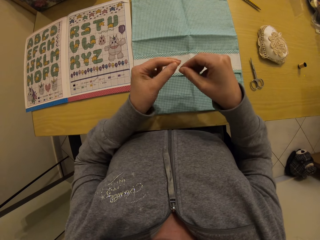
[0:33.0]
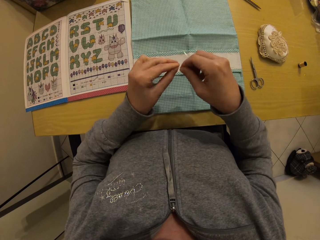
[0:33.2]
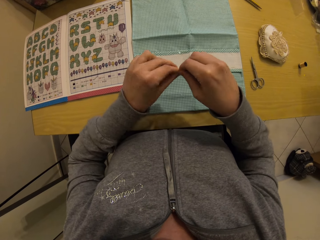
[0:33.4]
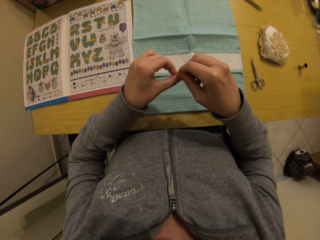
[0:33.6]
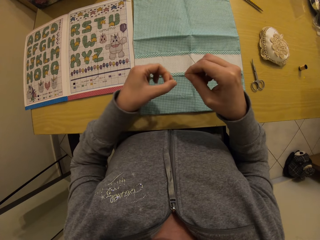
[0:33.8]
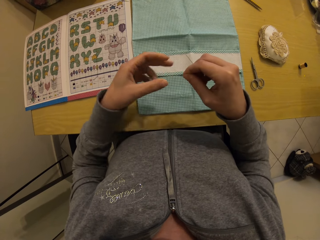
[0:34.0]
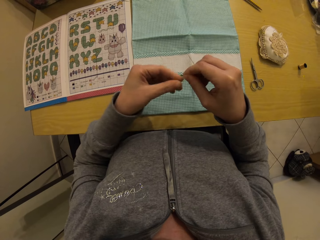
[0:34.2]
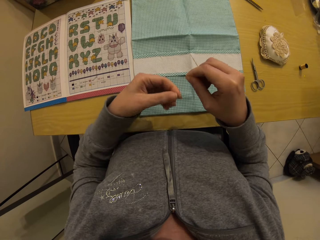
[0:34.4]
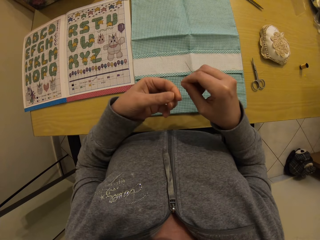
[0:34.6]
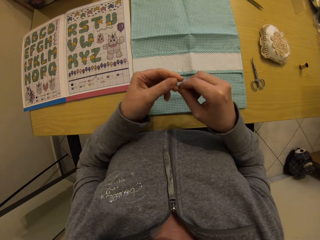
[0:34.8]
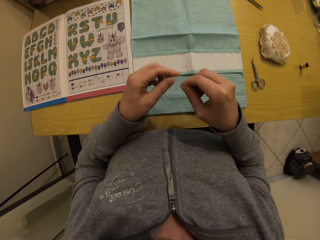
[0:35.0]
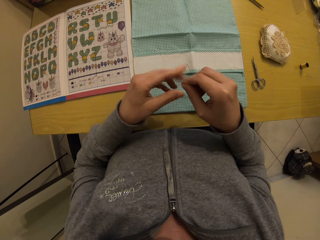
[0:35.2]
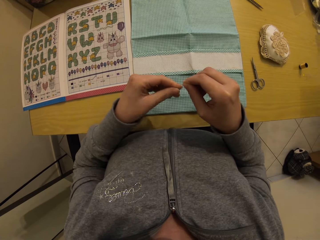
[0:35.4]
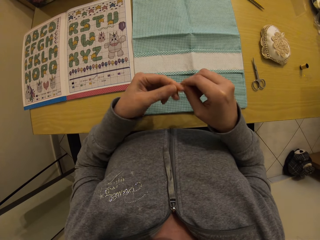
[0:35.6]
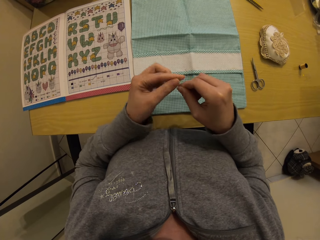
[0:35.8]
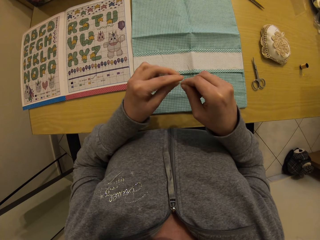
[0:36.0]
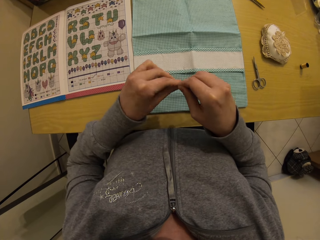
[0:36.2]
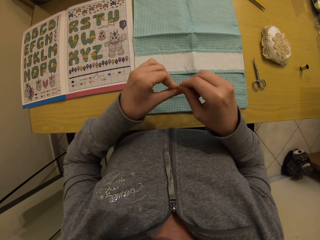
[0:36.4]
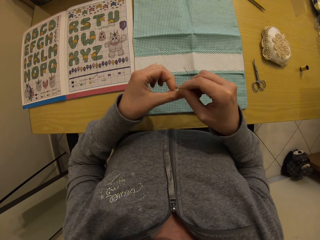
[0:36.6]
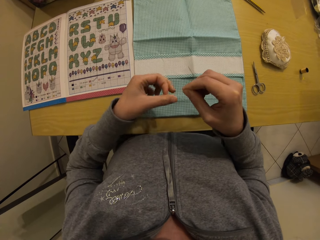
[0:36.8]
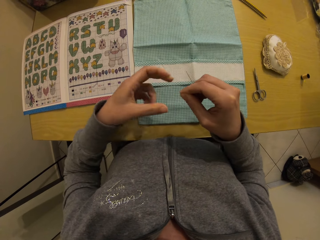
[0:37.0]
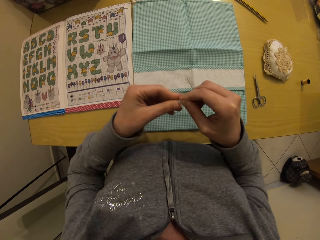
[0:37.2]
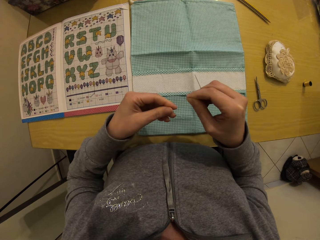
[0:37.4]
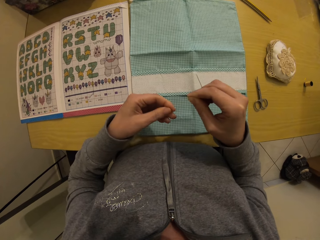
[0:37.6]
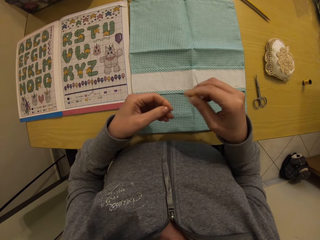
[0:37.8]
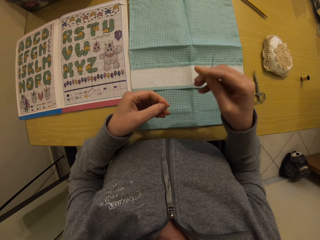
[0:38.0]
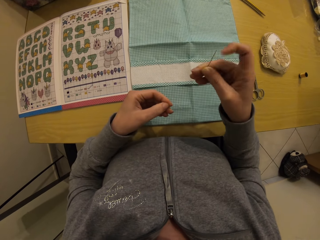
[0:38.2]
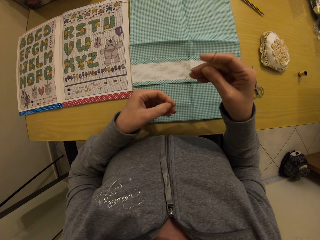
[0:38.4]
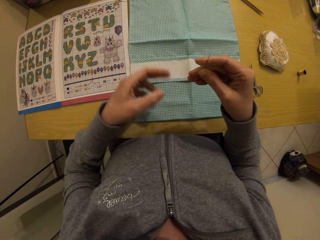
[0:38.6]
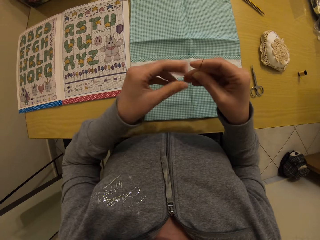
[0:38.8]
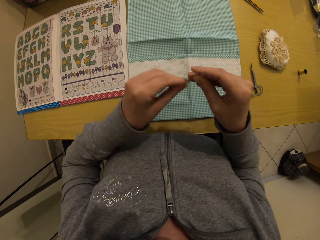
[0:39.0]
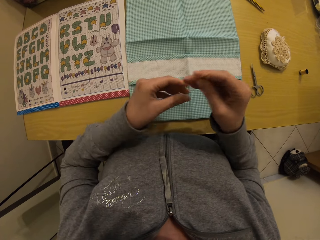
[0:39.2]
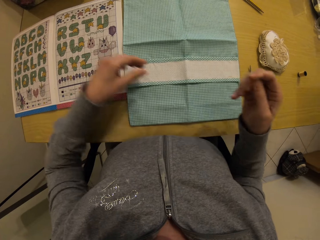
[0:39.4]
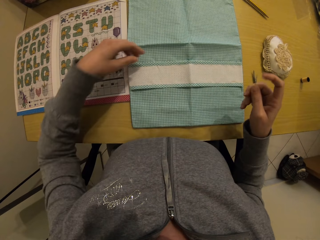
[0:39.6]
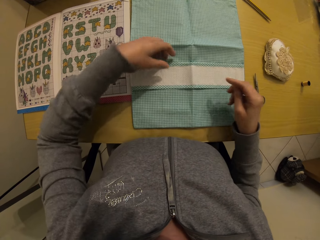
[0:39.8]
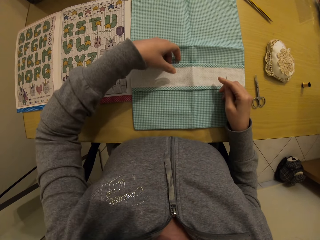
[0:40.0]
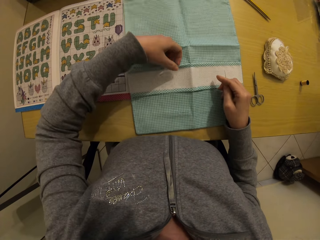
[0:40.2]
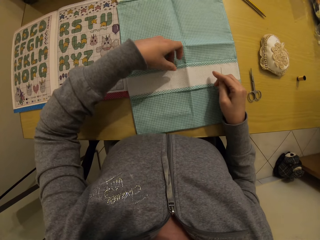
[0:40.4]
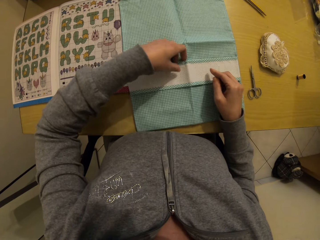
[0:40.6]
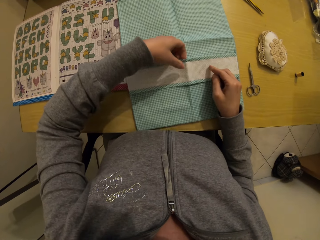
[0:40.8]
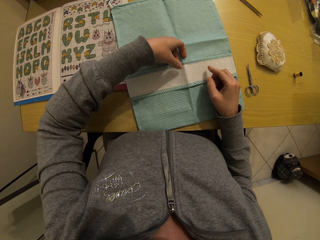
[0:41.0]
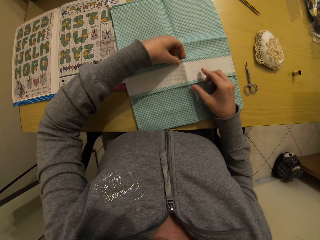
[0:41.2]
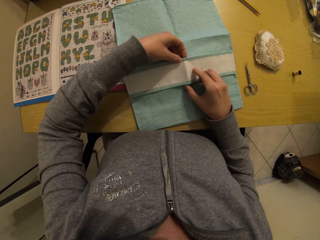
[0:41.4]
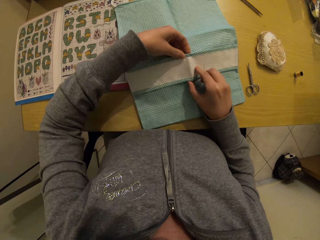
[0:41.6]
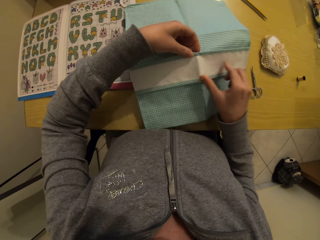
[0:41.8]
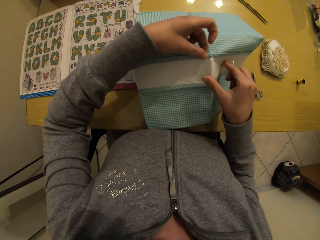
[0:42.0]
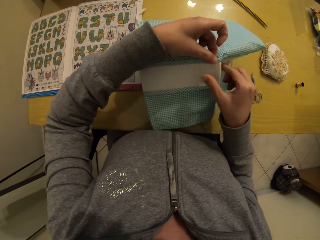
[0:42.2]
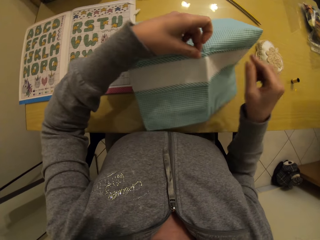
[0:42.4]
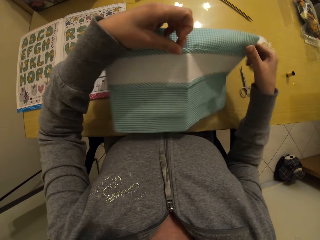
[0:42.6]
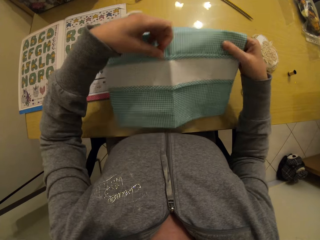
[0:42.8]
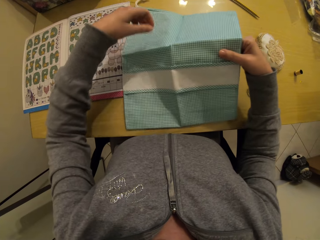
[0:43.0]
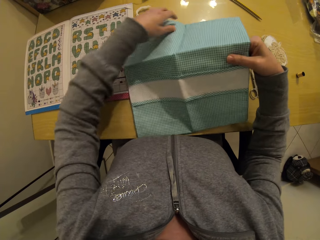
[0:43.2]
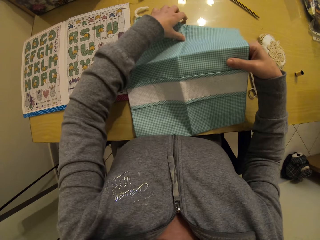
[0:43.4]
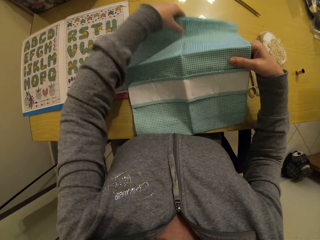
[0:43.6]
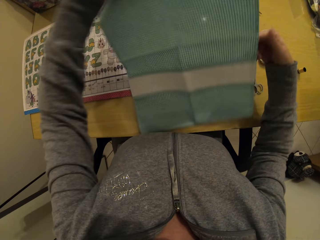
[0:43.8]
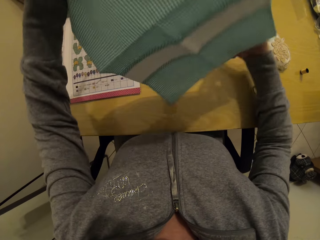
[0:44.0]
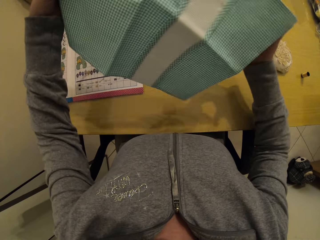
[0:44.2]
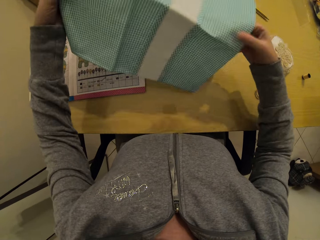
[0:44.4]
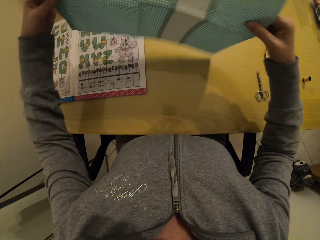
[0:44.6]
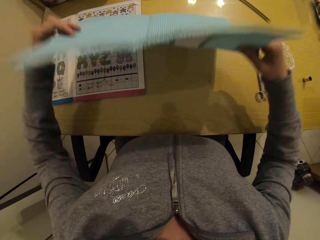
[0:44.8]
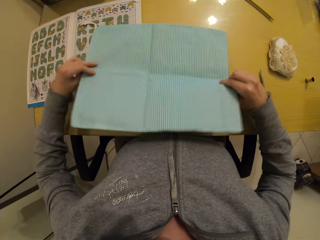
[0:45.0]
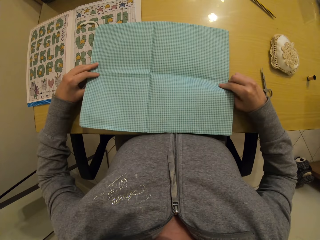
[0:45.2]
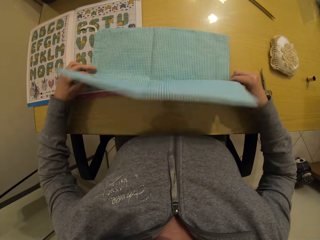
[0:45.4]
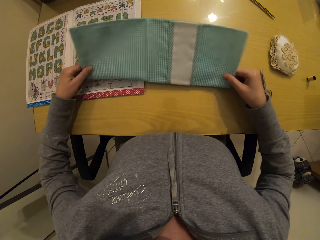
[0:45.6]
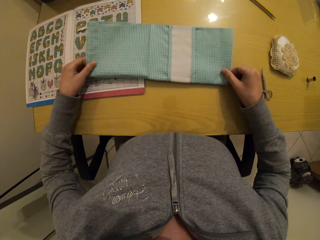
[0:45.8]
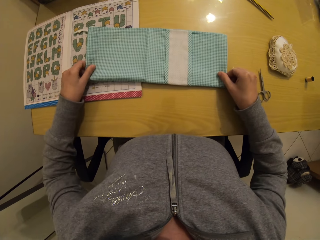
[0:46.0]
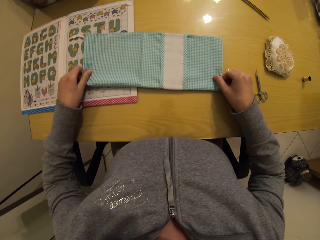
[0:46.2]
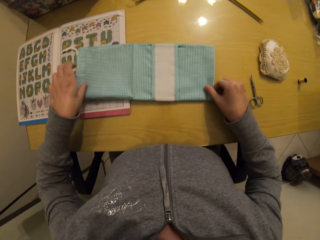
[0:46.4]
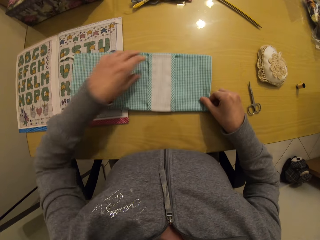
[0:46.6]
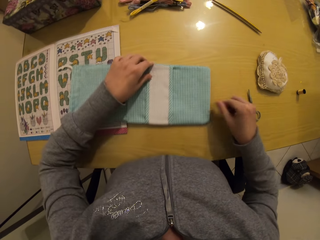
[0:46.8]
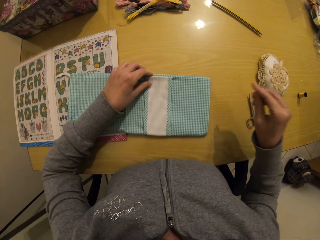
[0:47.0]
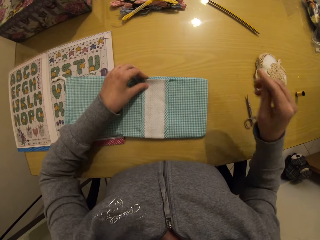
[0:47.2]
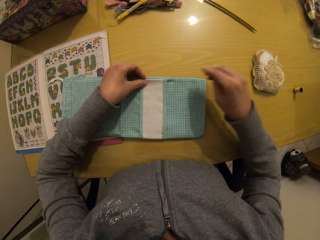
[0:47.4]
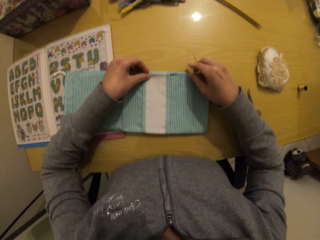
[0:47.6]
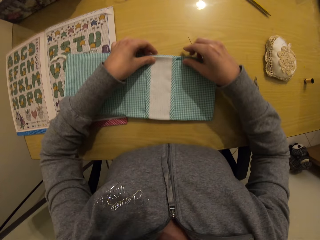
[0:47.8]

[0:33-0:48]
The camera wearer ties the sewing thread together. They put the needle in a piece of cloth. They lift the napkin on the table with both hands, and fold the napkin on the table with both hands.

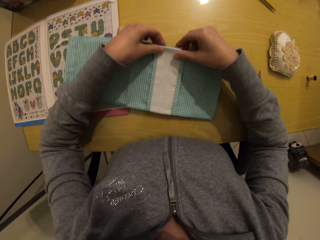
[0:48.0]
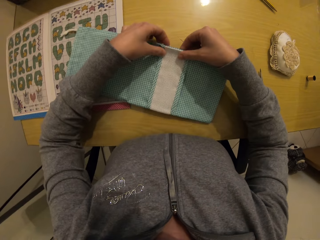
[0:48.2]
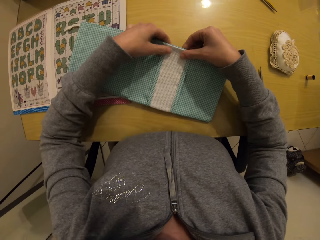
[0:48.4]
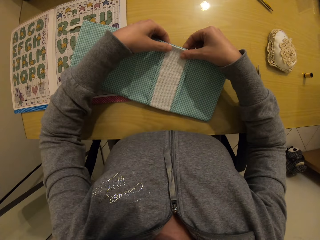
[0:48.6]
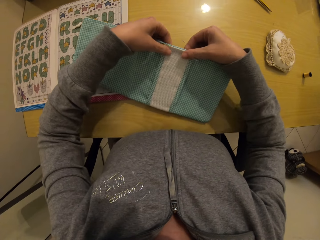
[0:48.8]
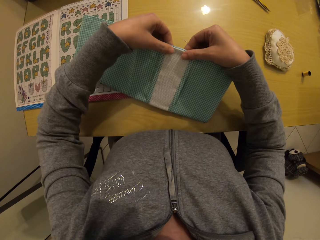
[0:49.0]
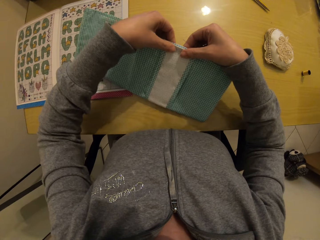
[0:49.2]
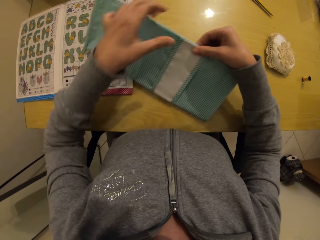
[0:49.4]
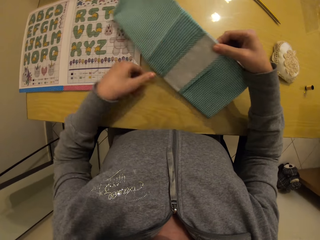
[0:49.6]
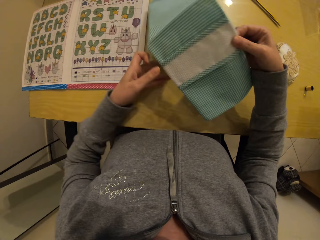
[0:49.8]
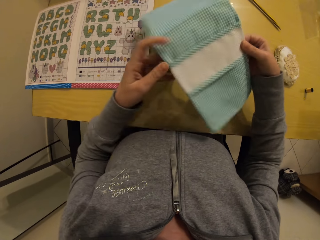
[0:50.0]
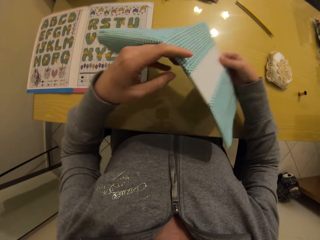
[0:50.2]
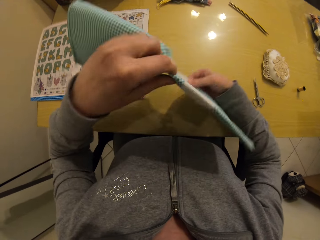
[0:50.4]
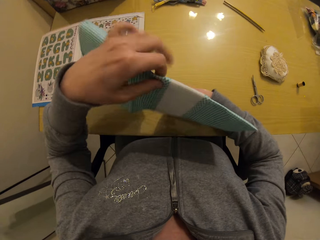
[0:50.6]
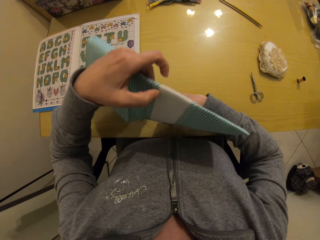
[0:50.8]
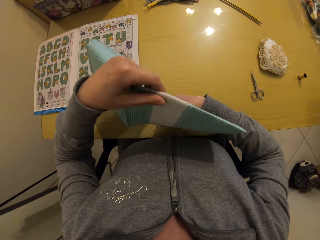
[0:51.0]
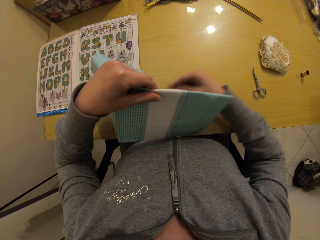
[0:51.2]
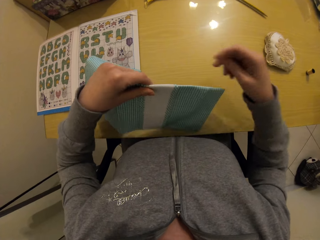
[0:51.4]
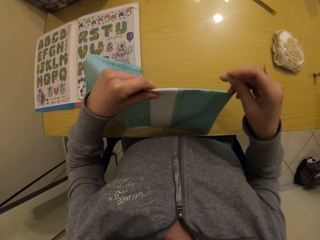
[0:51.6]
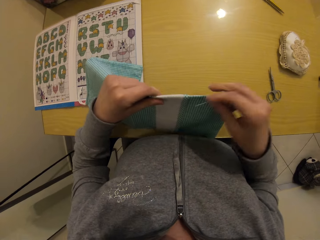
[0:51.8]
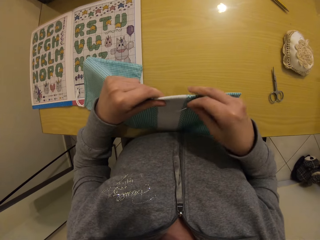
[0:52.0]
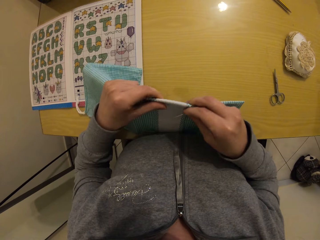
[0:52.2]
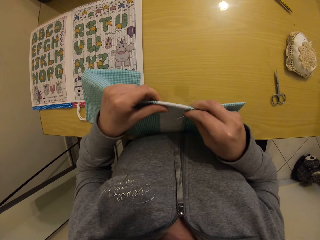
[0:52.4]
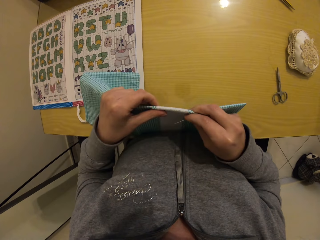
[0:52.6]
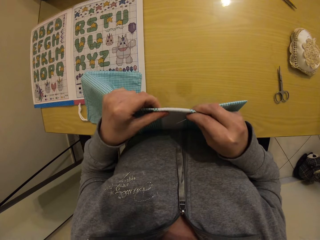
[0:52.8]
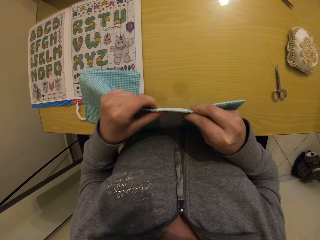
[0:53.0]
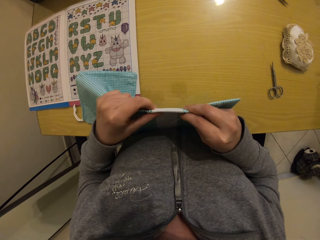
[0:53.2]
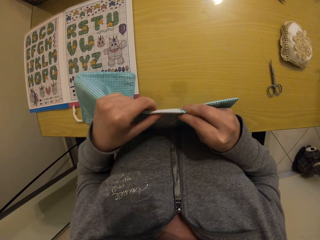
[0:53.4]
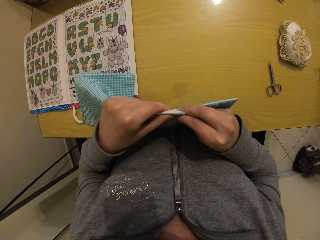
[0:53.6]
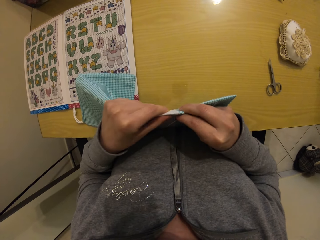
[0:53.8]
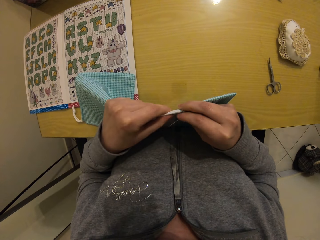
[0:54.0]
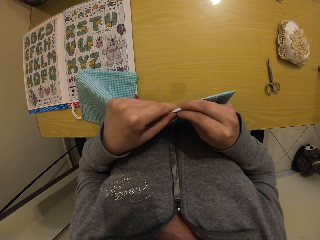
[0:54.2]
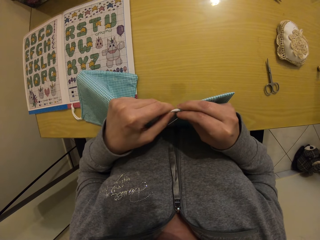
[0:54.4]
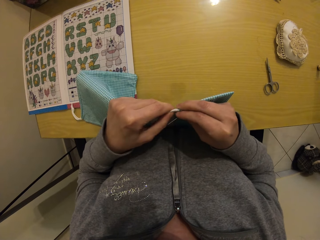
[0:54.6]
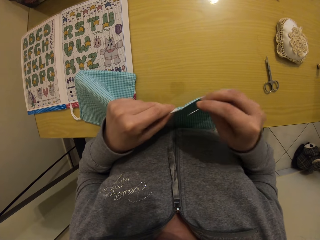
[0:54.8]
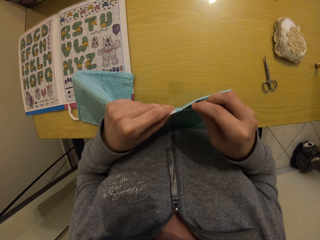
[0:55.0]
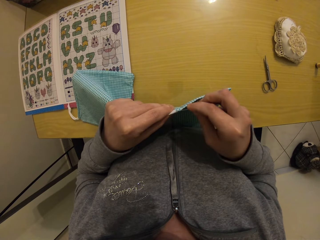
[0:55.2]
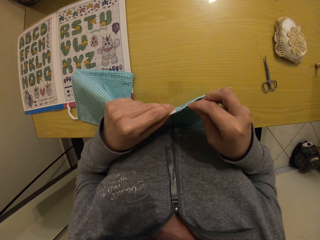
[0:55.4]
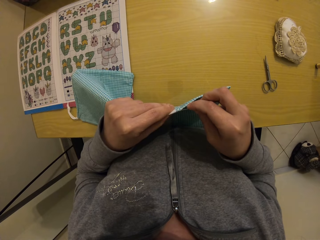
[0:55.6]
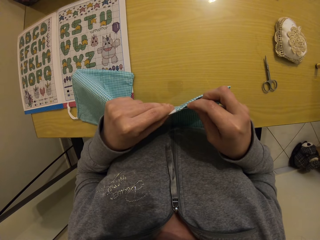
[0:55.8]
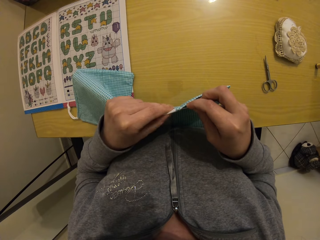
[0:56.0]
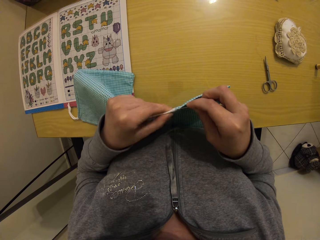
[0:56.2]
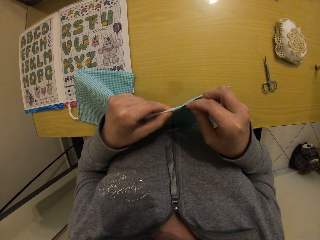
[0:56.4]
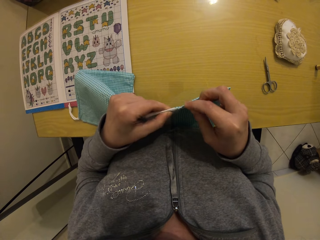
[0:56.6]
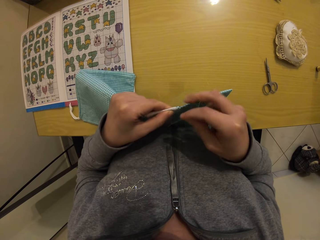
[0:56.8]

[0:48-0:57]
The camera wearer lifts the napkin on the table with both hands.
